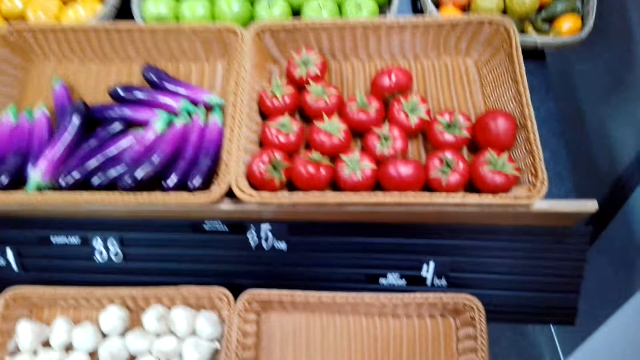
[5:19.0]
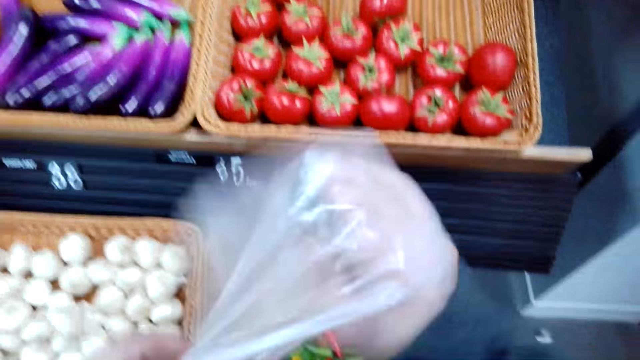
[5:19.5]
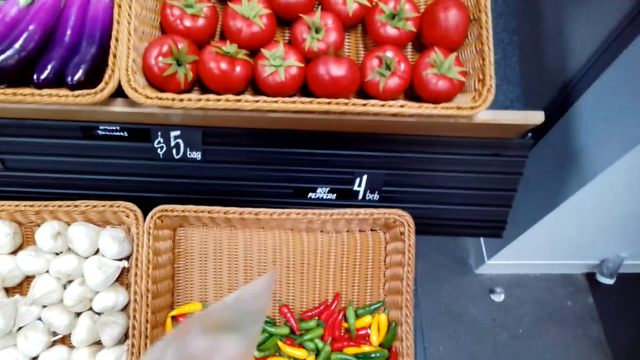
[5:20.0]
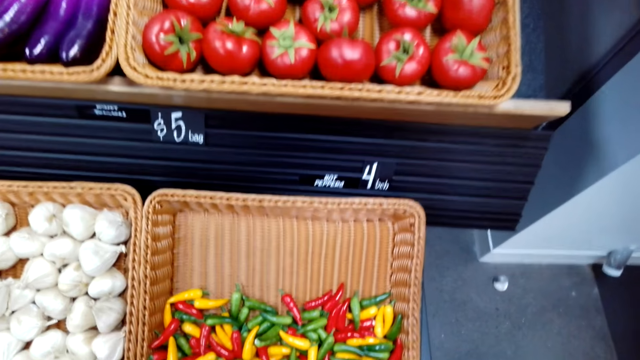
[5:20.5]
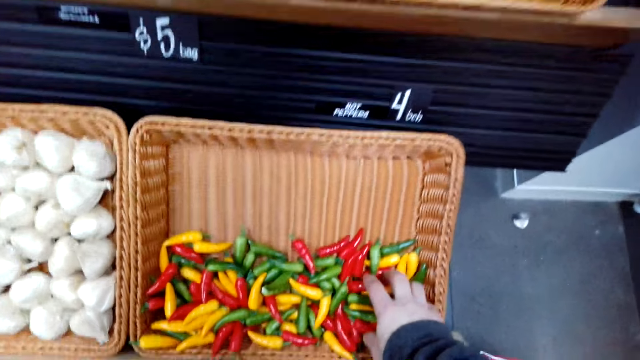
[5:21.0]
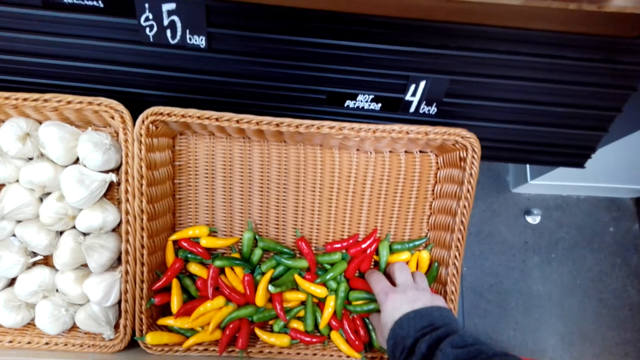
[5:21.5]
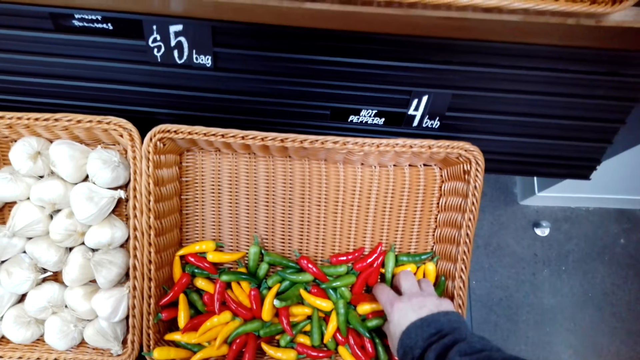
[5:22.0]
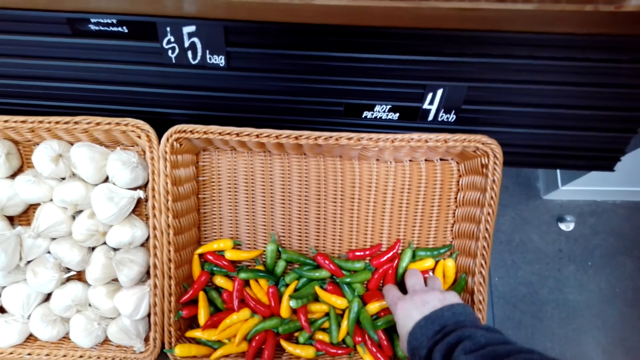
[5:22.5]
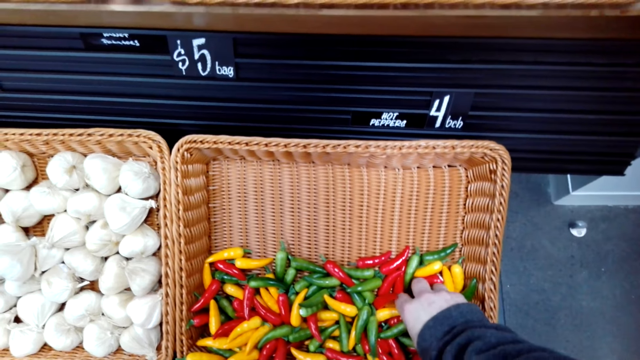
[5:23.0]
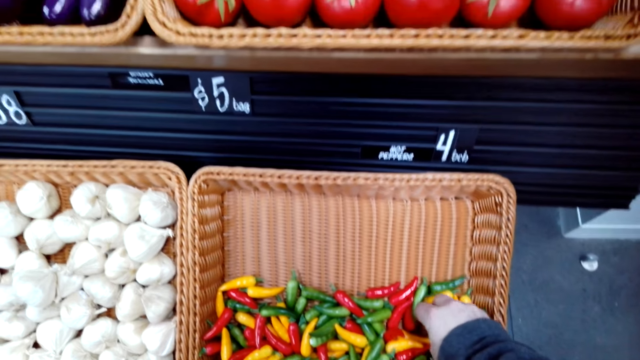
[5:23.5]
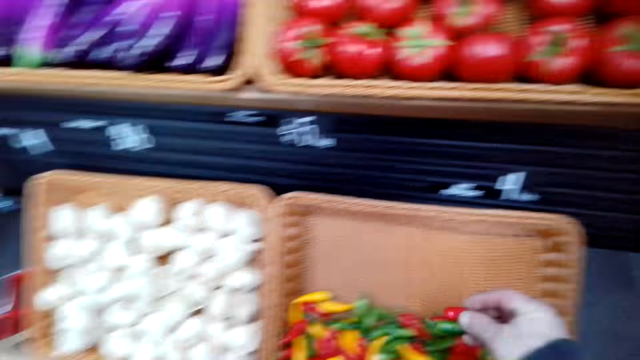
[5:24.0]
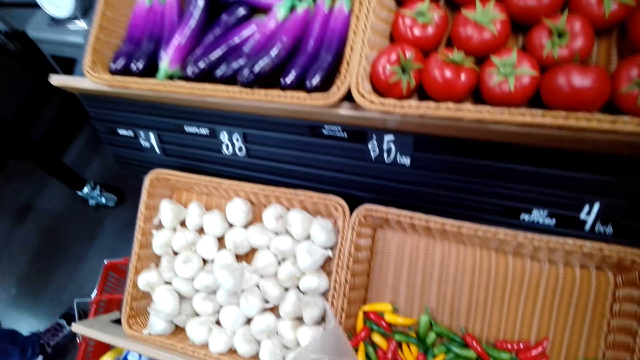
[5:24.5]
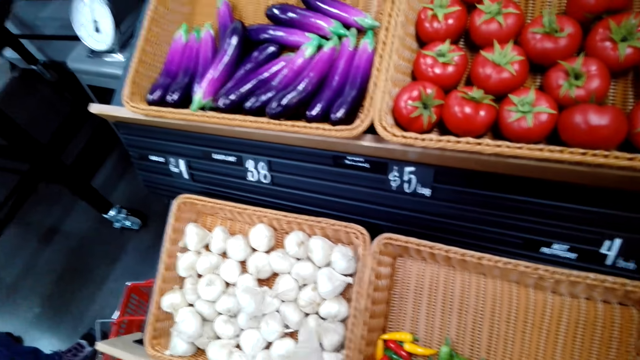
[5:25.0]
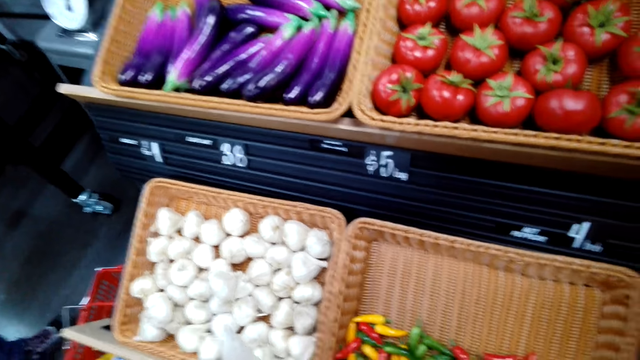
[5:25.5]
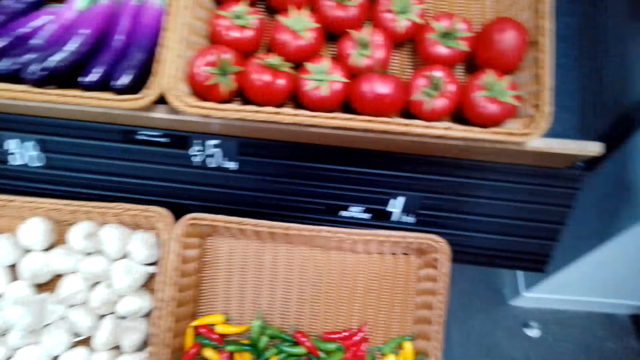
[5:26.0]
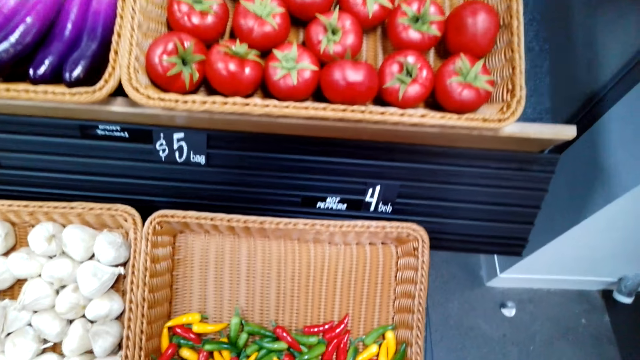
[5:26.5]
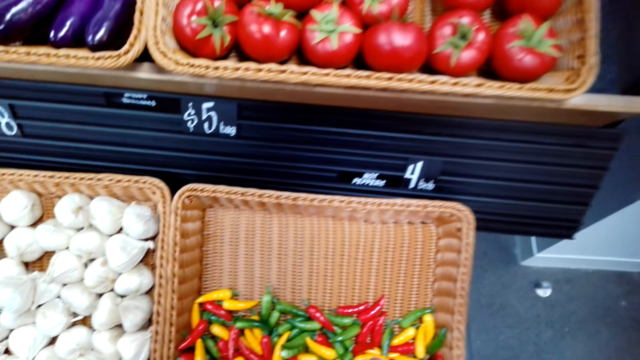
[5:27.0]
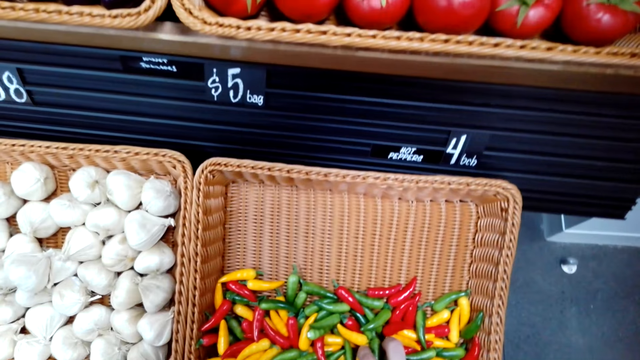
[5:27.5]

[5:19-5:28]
The camera wearer holds polythene paper. They put chilies in the plastic bag. They pick raw pepper. They put the raw pepper on the polythene bag.

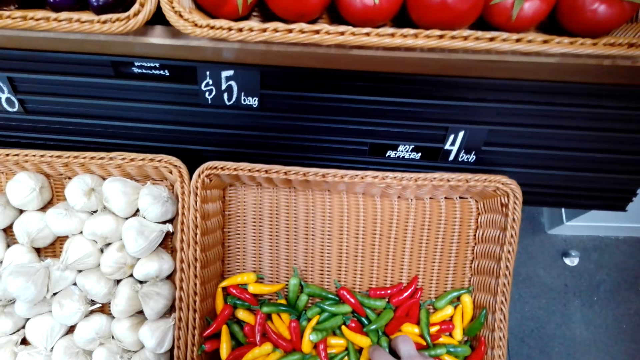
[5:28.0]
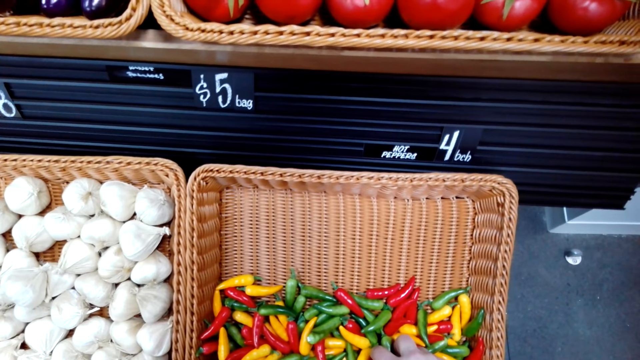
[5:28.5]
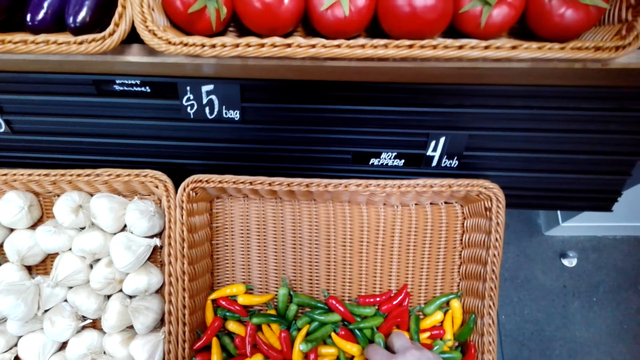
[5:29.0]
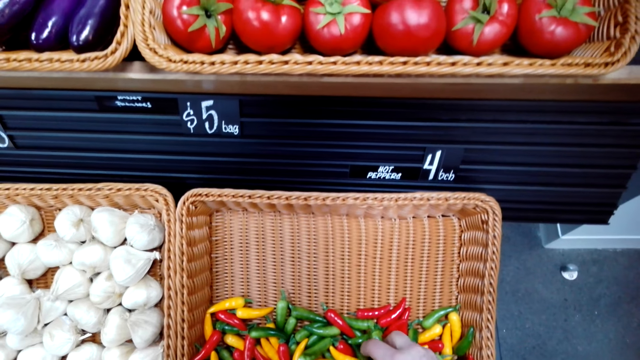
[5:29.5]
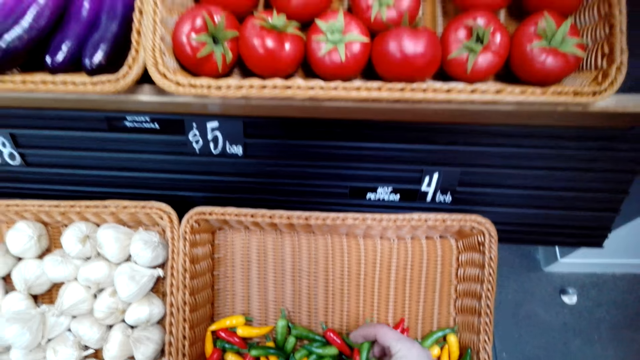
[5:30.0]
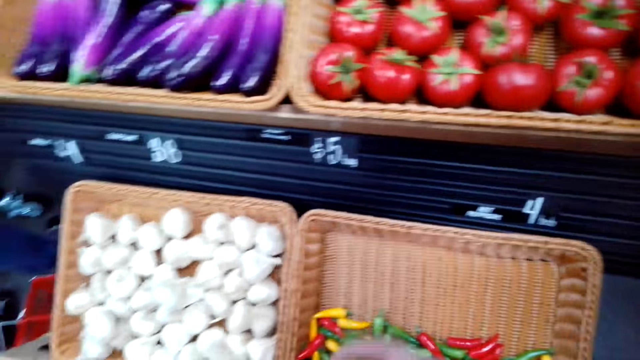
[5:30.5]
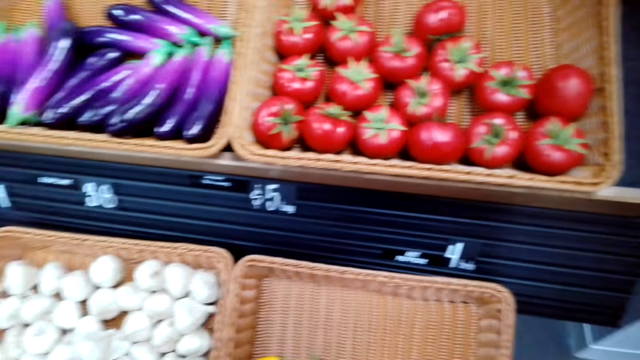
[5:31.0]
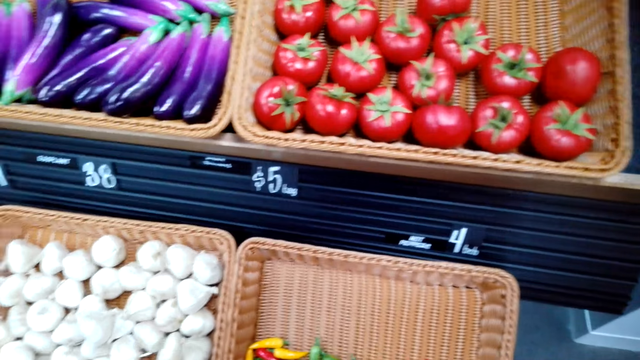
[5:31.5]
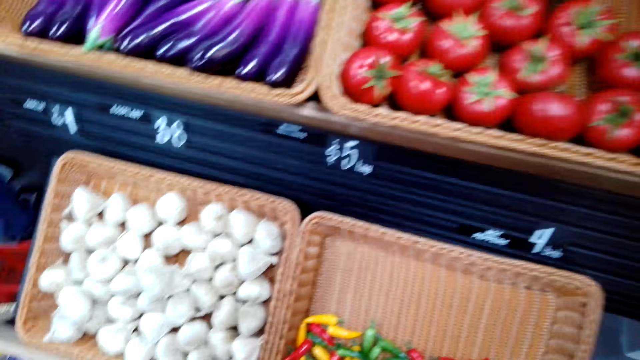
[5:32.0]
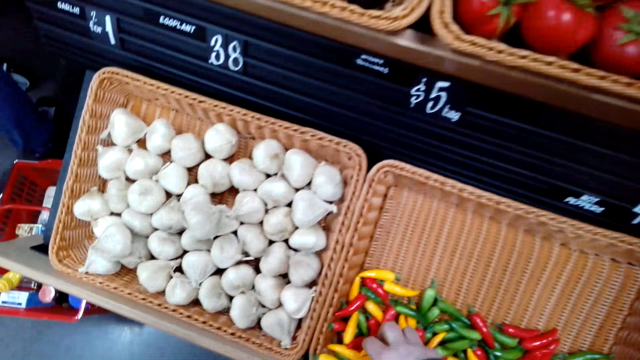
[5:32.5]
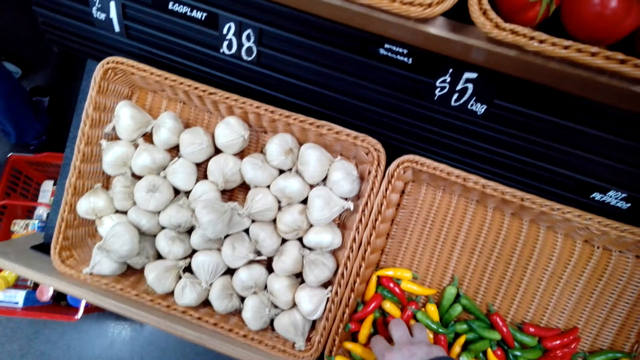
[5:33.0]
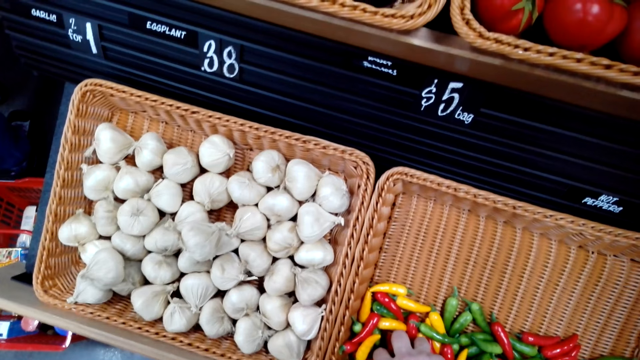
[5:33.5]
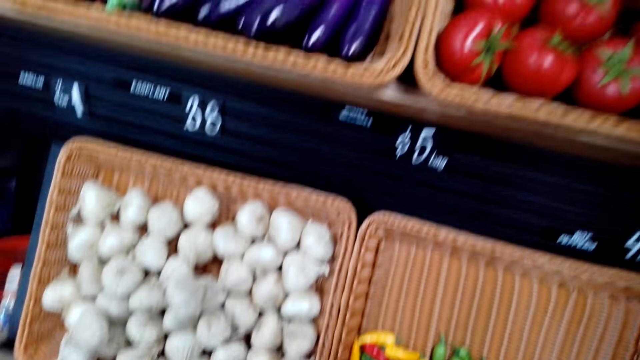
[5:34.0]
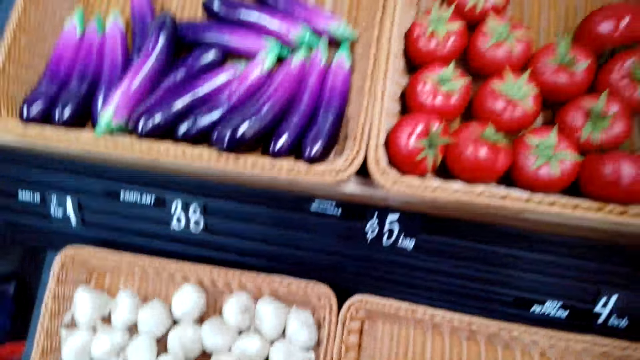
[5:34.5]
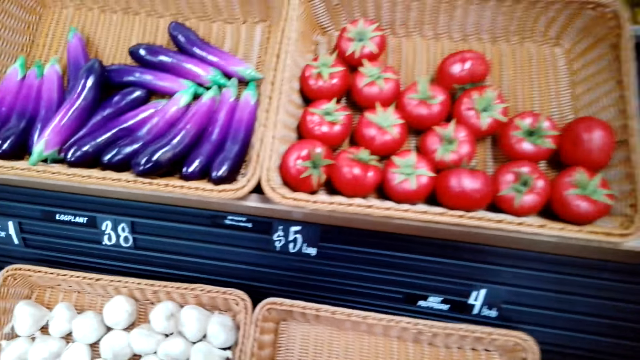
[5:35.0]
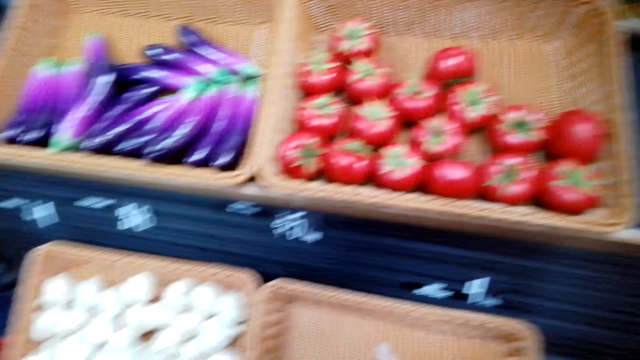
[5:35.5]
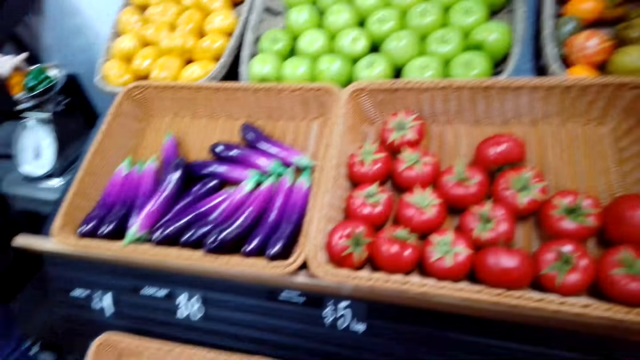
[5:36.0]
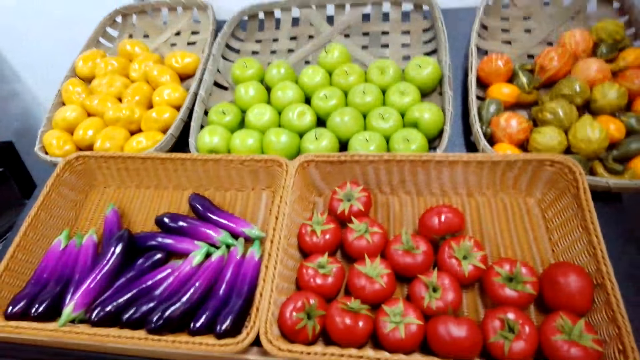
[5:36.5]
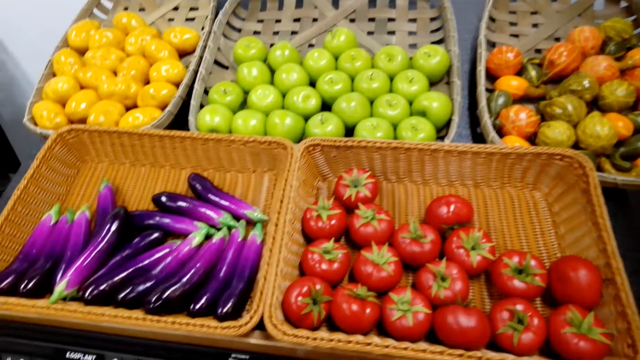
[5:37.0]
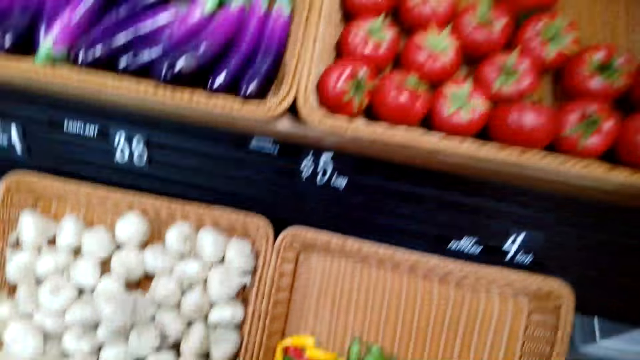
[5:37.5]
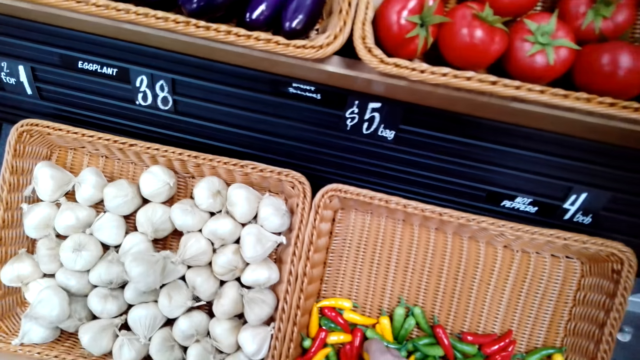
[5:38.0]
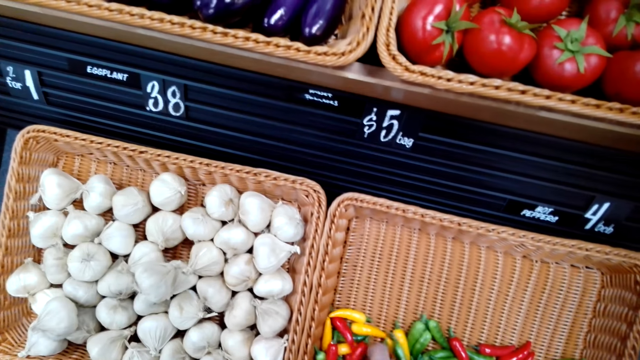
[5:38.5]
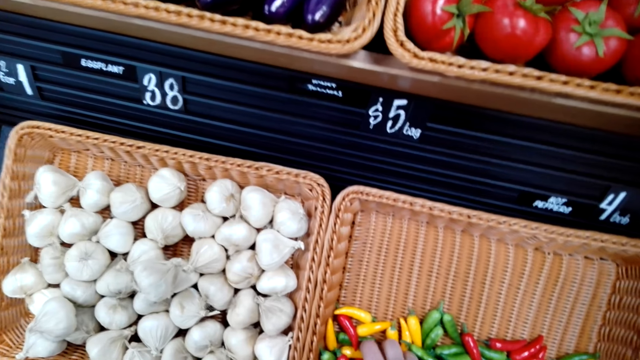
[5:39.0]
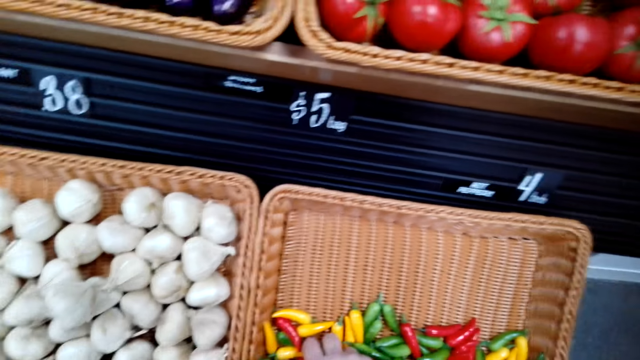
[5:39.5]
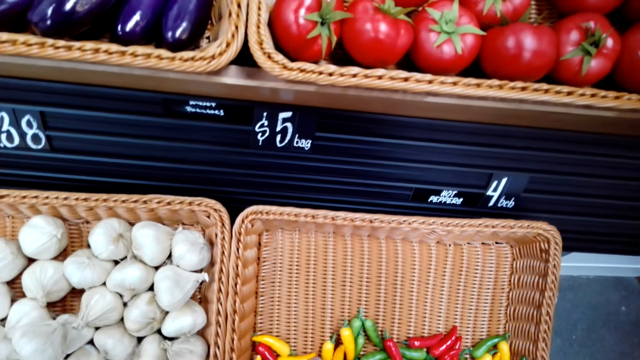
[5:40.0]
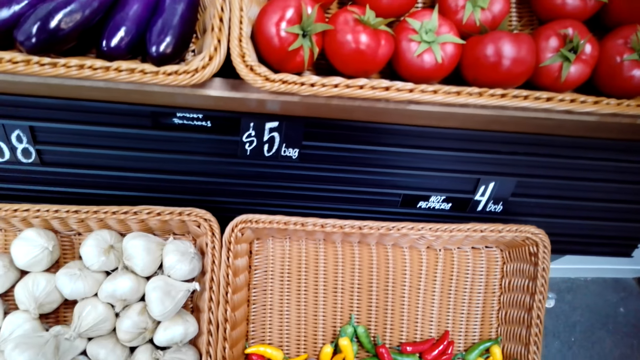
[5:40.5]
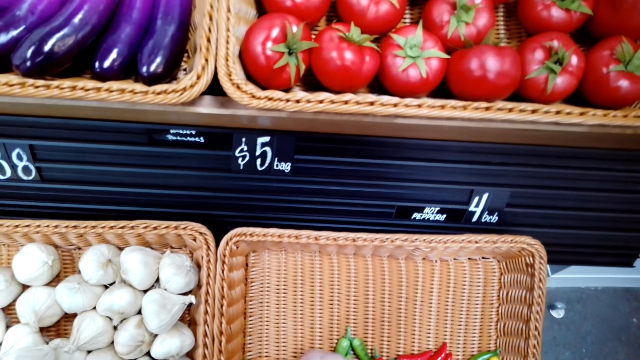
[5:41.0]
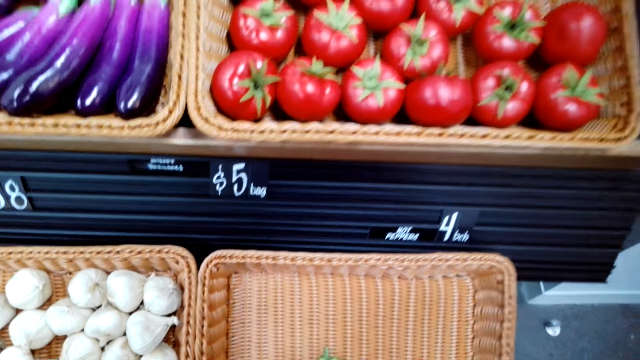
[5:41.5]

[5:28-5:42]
The camera wearer picks raw pepper. They look around. They pick raw pepper. They look around. They pick up raw pepper.
